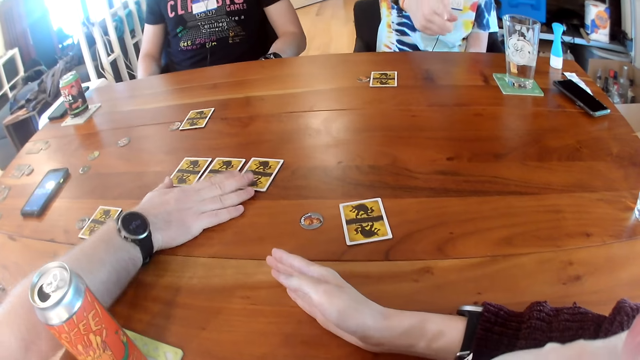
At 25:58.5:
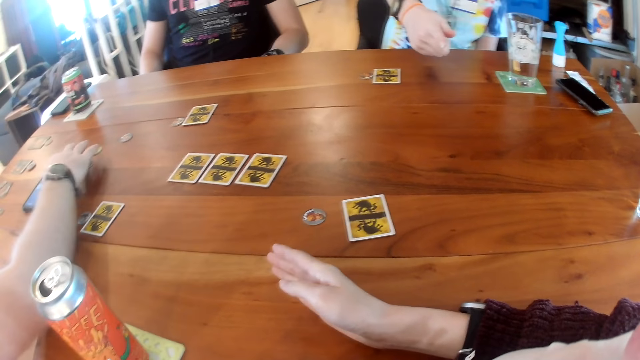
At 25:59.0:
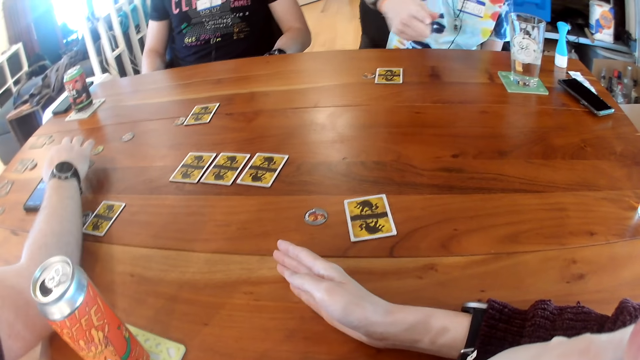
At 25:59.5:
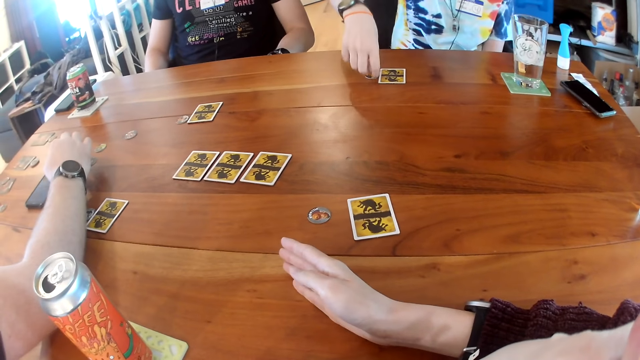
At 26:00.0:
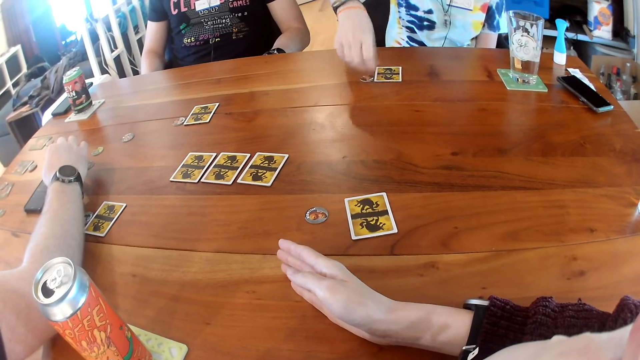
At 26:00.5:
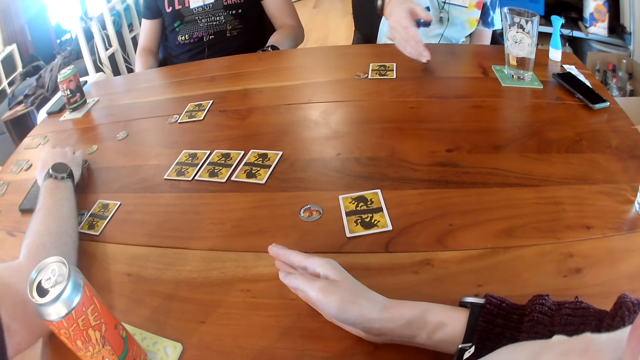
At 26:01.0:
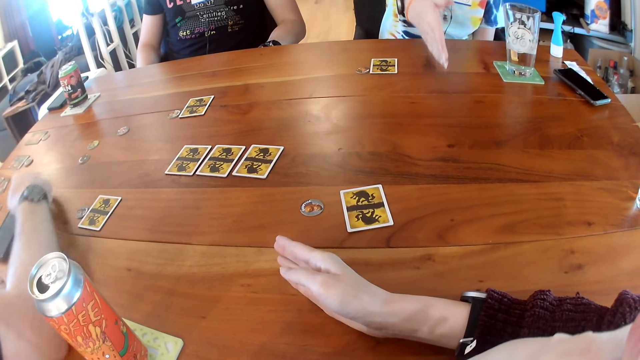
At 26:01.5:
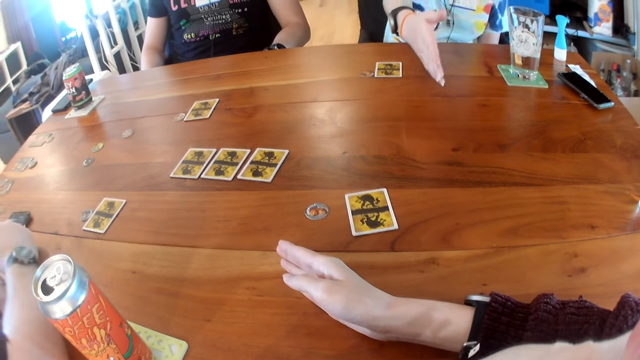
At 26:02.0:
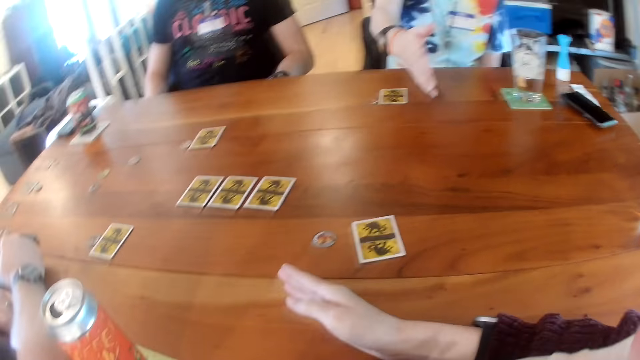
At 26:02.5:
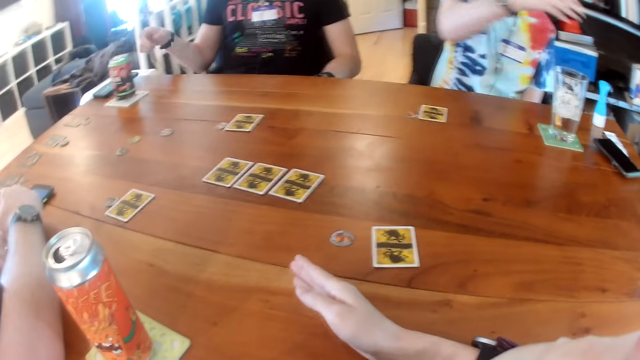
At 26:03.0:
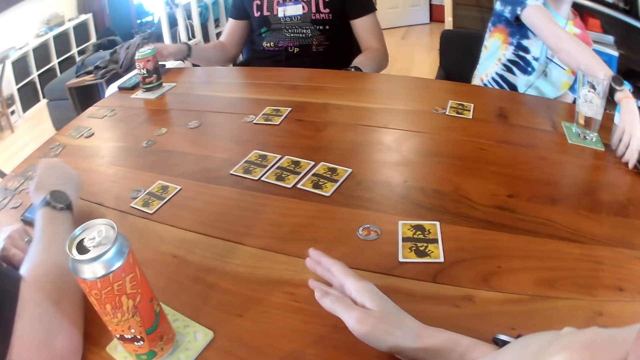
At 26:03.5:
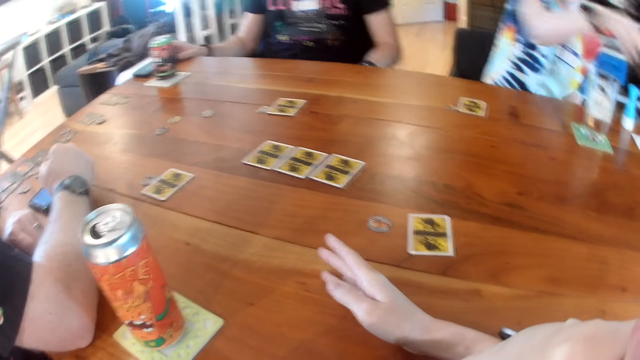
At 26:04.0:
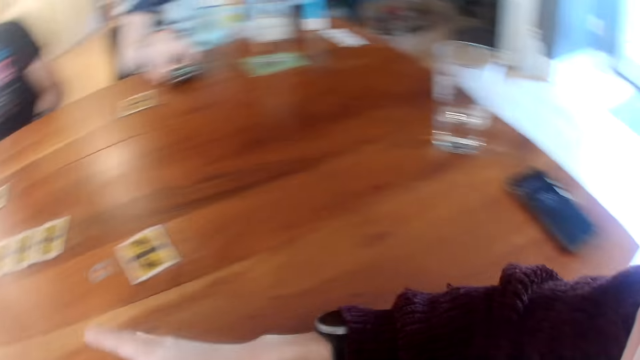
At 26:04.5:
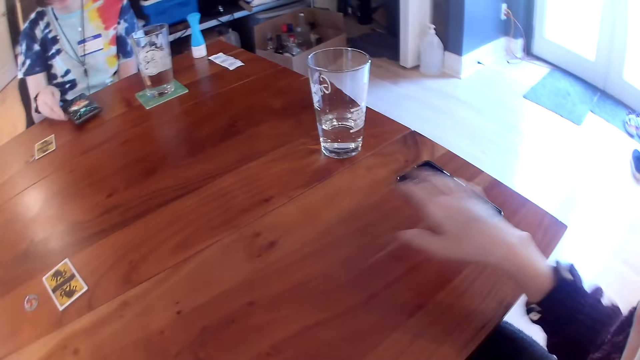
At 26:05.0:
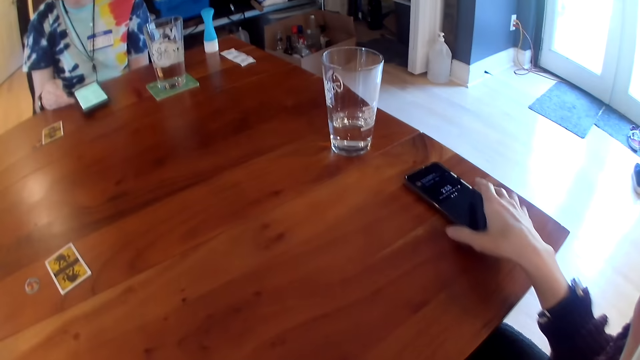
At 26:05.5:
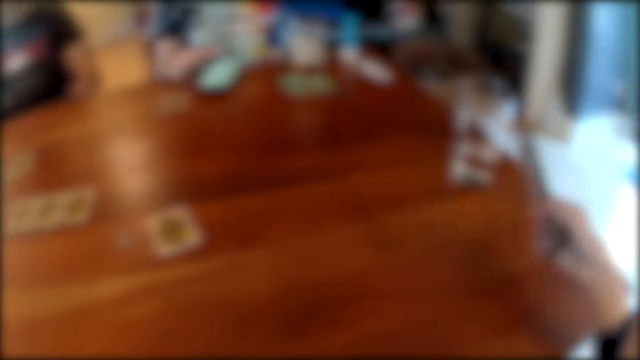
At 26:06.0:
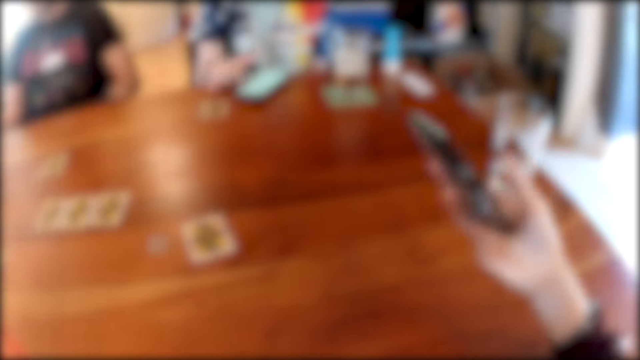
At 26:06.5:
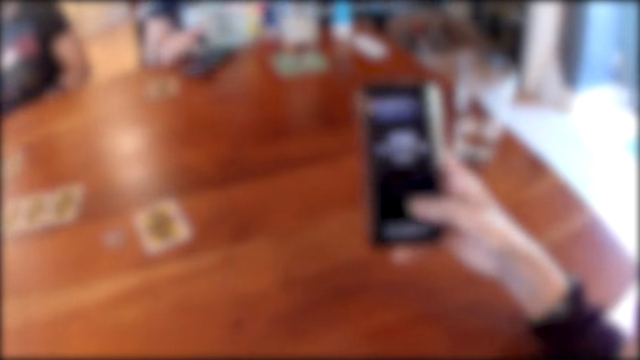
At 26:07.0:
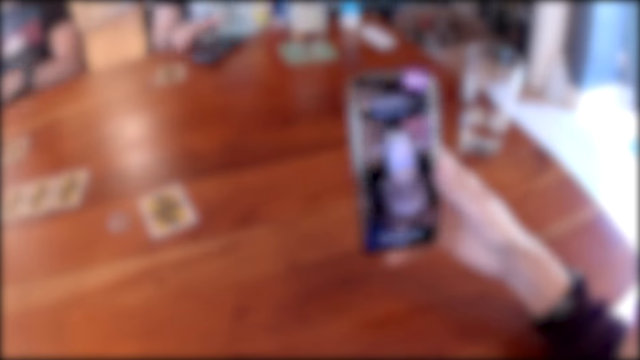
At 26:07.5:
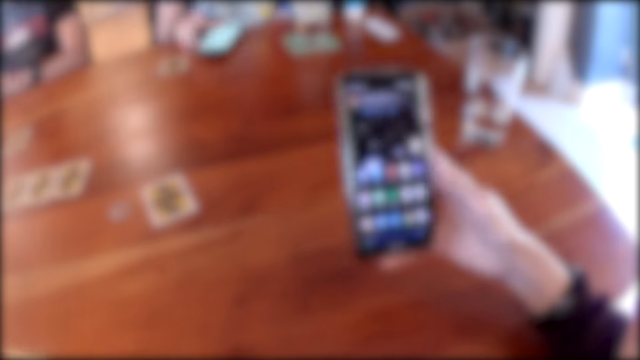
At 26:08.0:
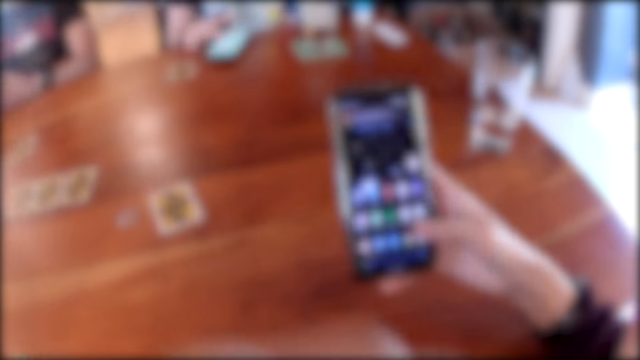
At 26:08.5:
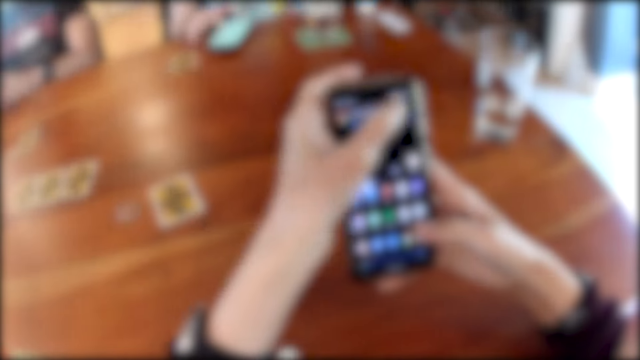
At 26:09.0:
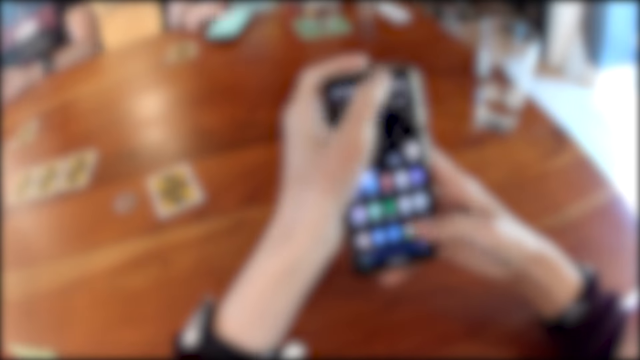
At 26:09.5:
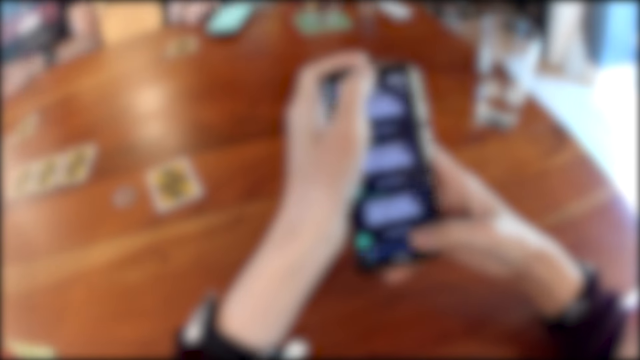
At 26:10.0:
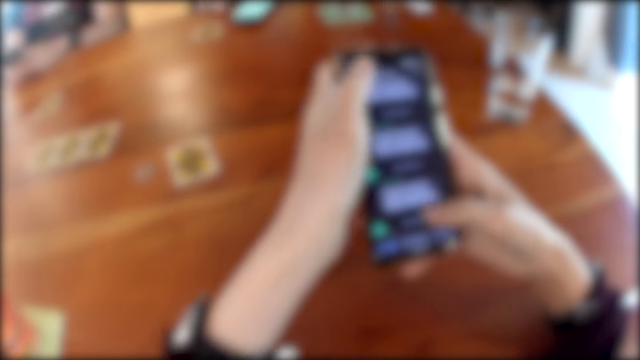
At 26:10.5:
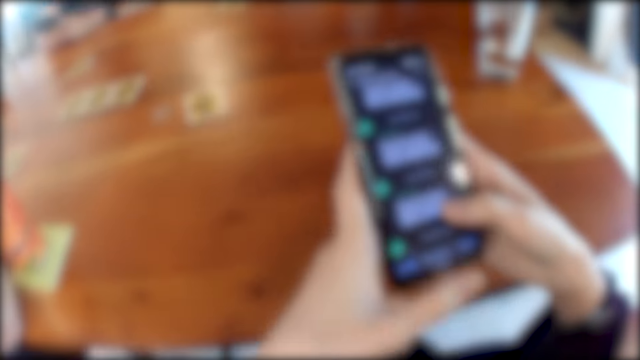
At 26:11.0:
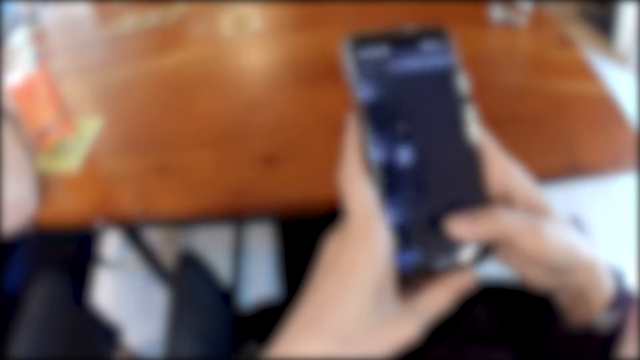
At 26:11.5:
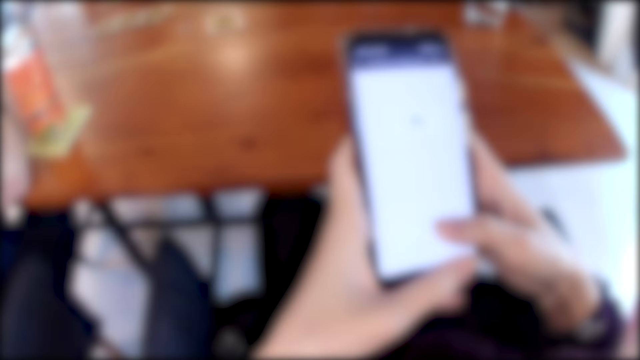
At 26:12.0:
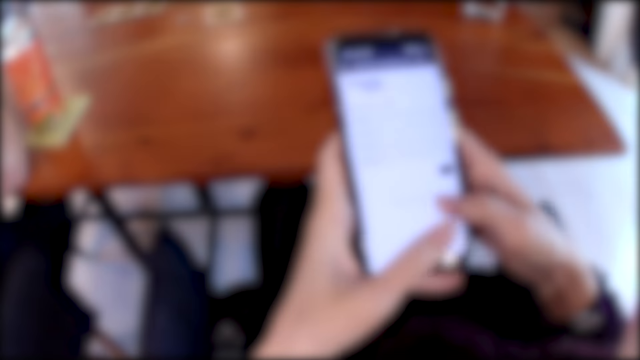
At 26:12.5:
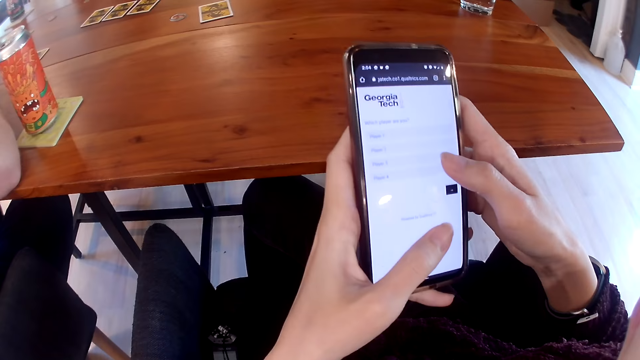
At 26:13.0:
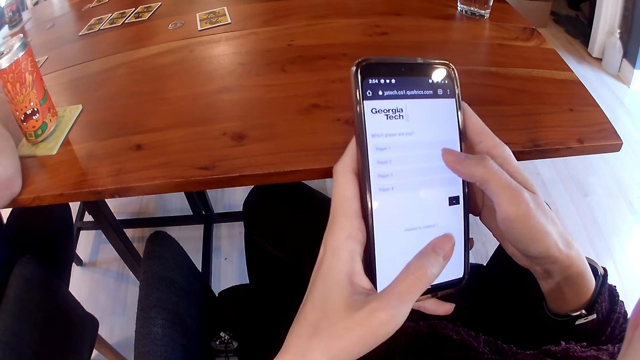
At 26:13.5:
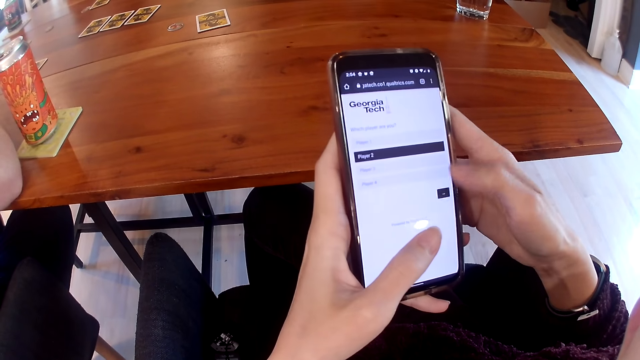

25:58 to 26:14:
A man operates a phone on the table with his right hand. A woman adjusts a small piece on the table with her right hand. The man adjusts the phone on the table with his right hand. Another man touches the phone on the table with his right hand. The woman picks up the phone from the table with her right hand. Another woman places the phone on the table with her right hand. The camera wearer picks up the phone from the table with her right hand. She operates the phone with her right hand. The first woman operates the phone on the table with her right hand. The camera wearer operates the phone with her two hands.

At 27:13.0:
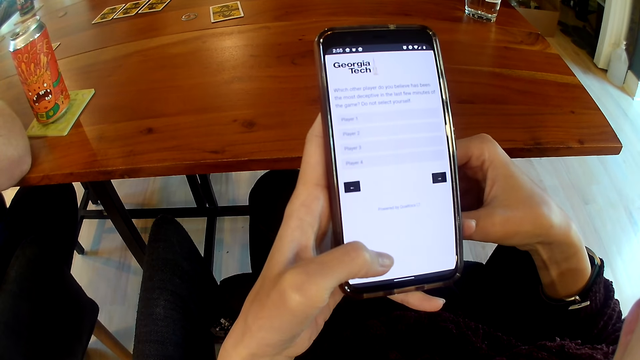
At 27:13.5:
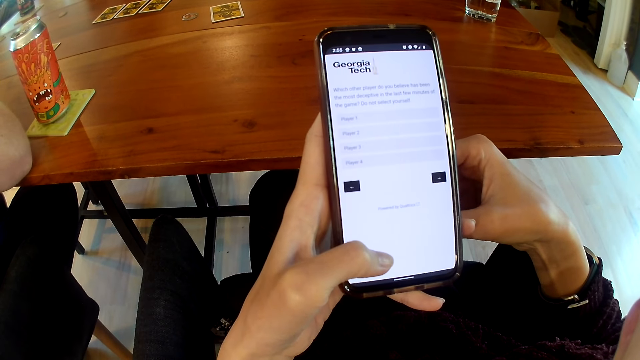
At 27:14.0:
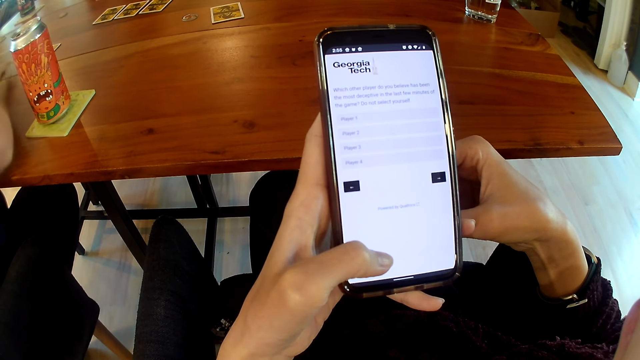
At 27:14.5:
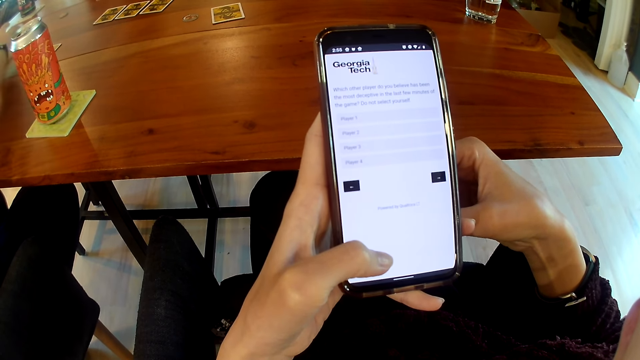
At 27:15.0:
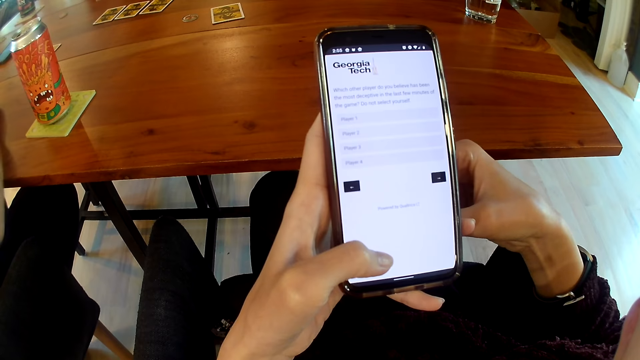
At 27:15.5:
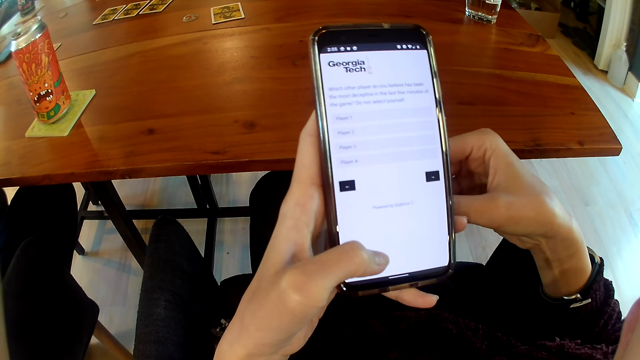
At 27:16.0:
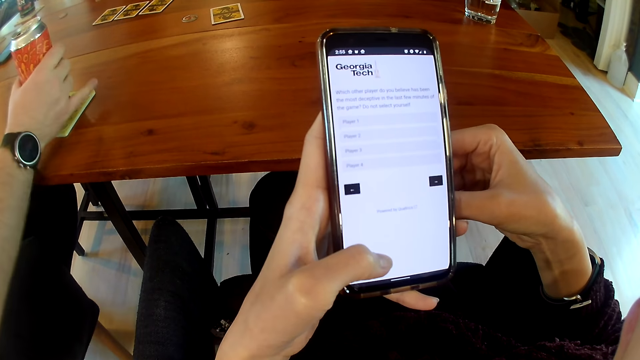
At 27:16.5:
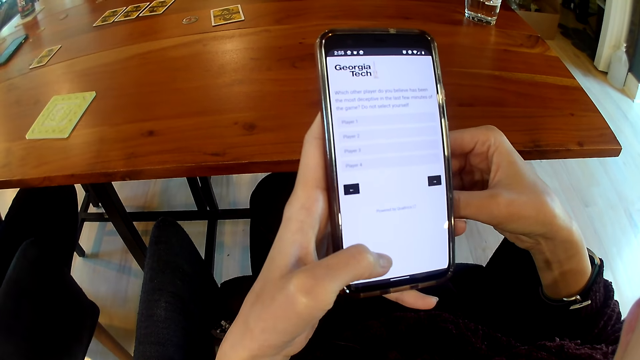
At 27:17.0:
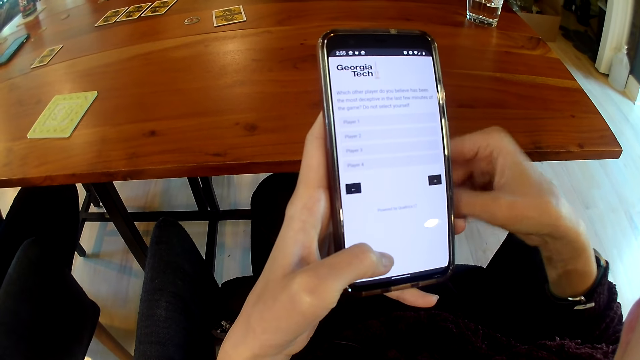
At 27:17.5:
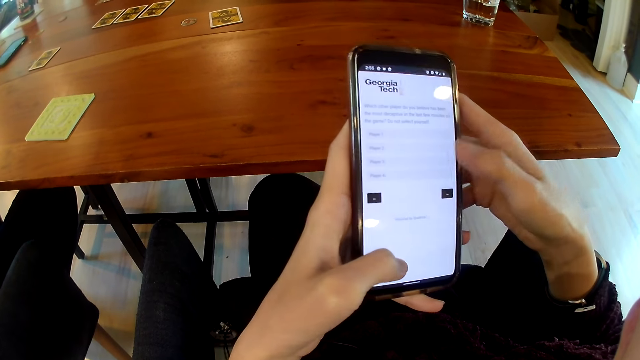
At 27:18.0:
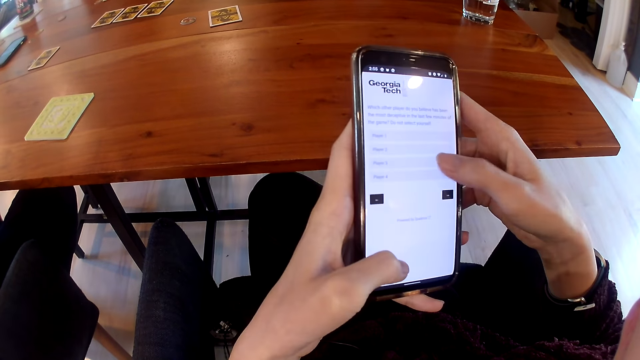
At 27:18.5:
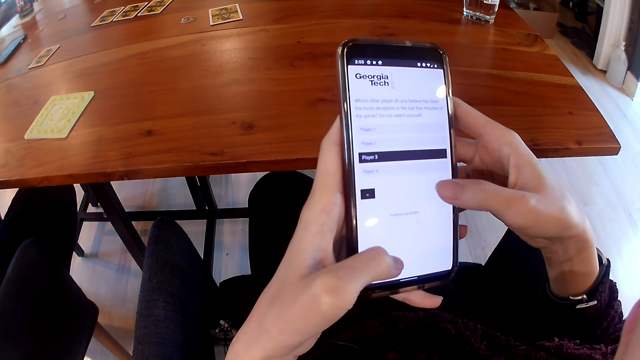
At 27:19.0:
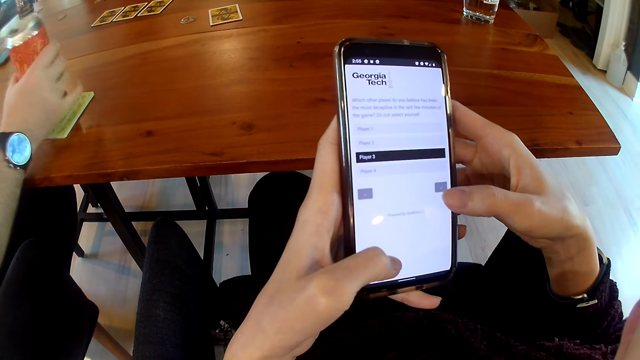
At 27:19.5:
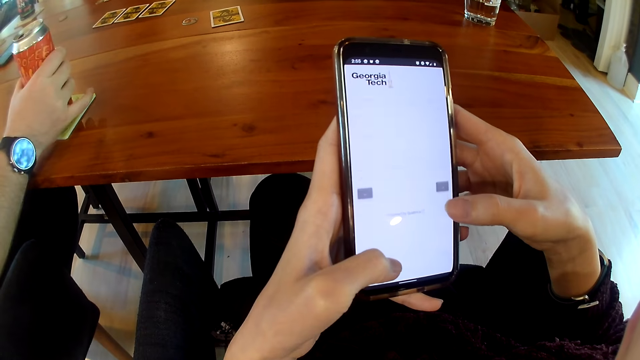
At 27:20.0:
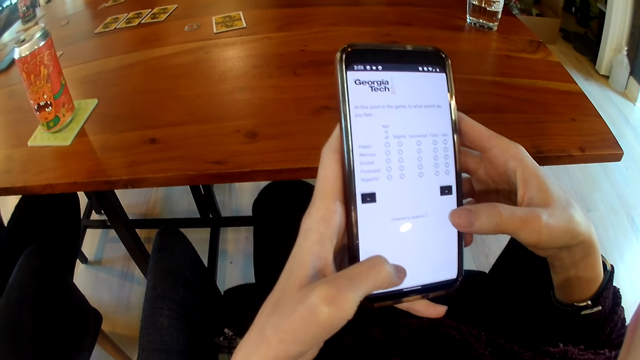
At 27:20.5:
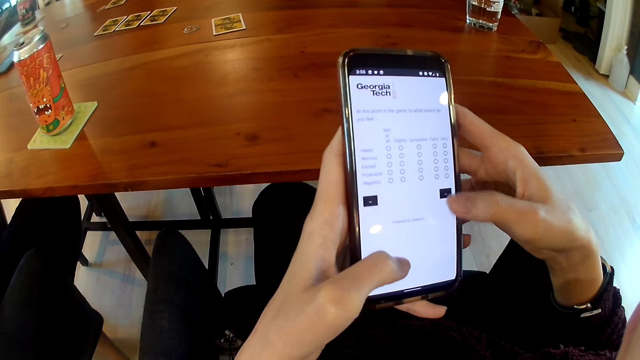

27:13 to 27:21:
A man places a phone on the table with his right hand. He takes a can of drink from the table with his right hand and places the can of drink on the table with his right hand.
